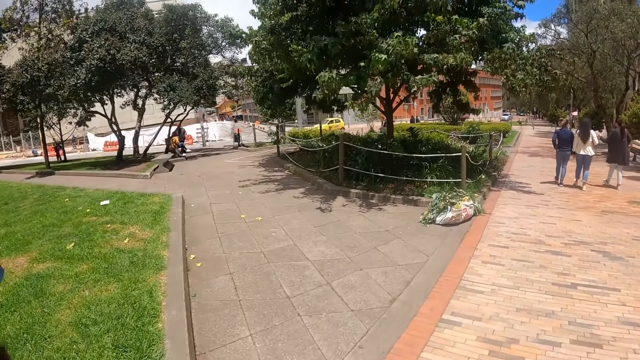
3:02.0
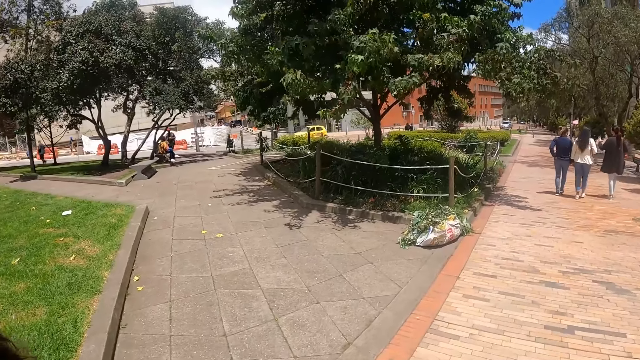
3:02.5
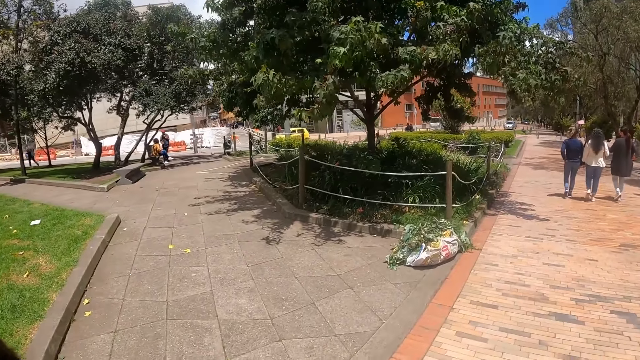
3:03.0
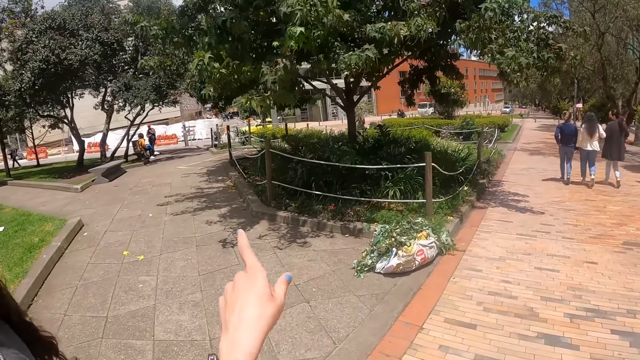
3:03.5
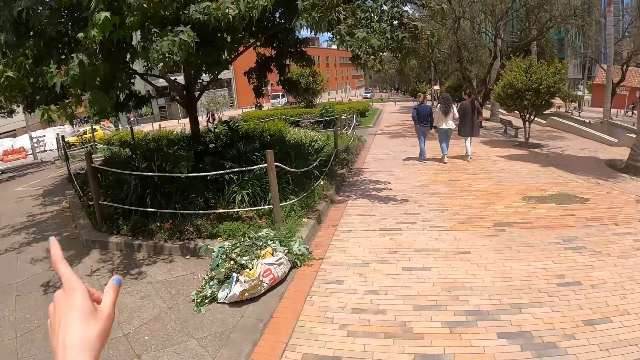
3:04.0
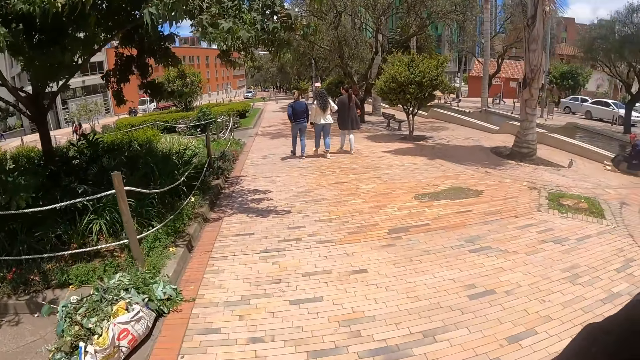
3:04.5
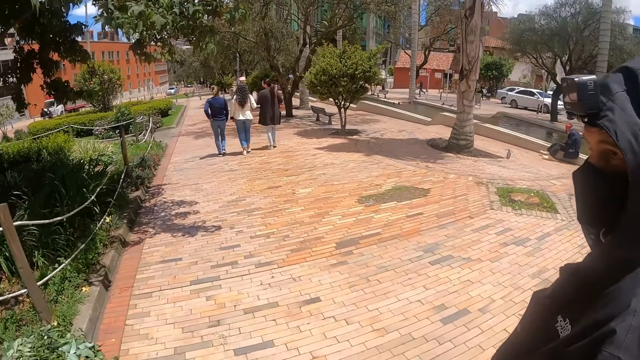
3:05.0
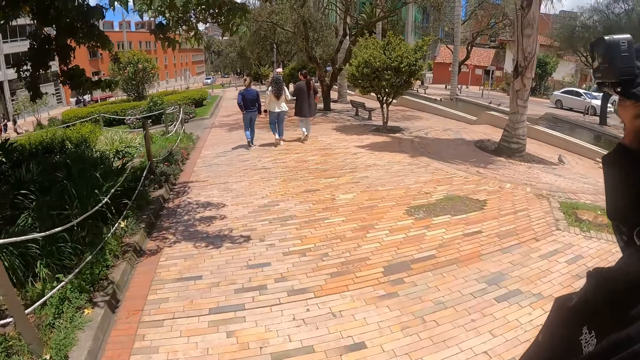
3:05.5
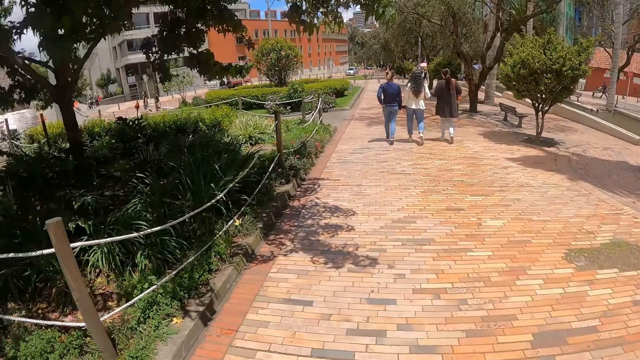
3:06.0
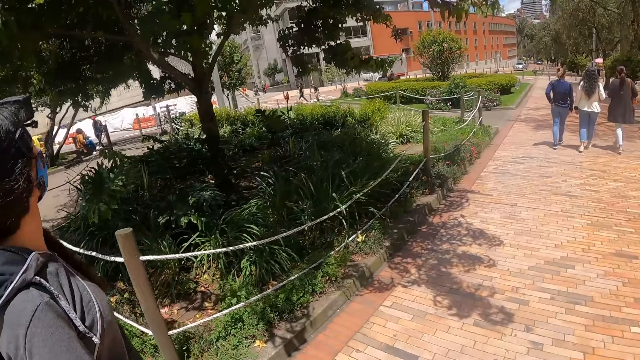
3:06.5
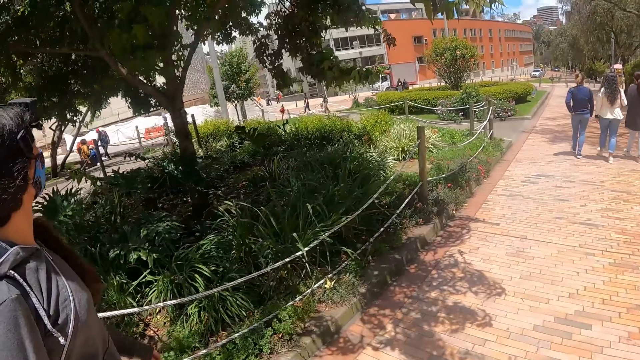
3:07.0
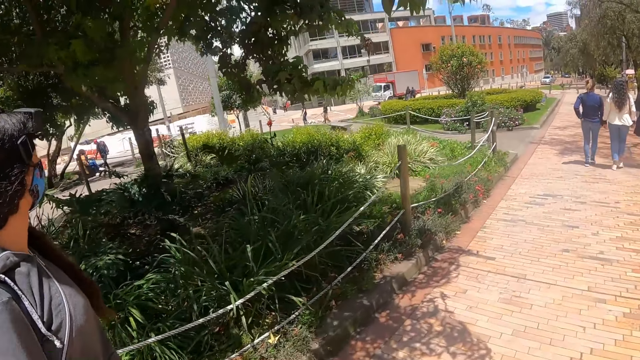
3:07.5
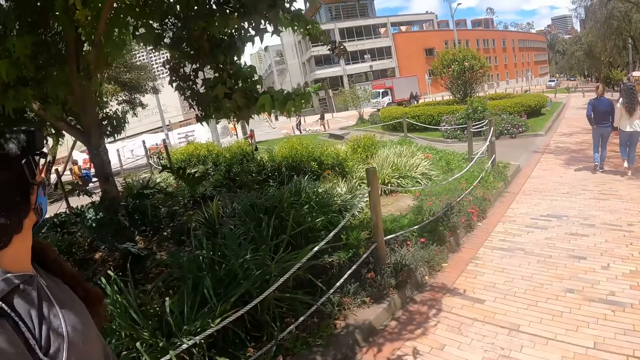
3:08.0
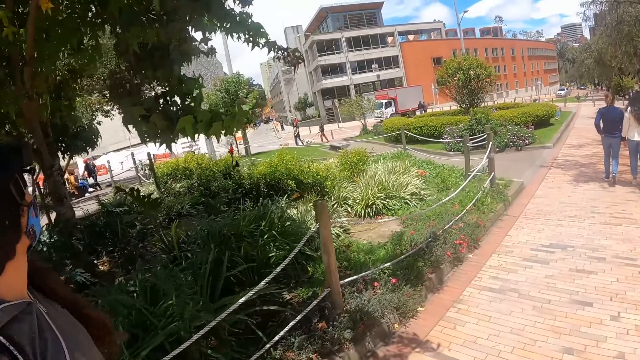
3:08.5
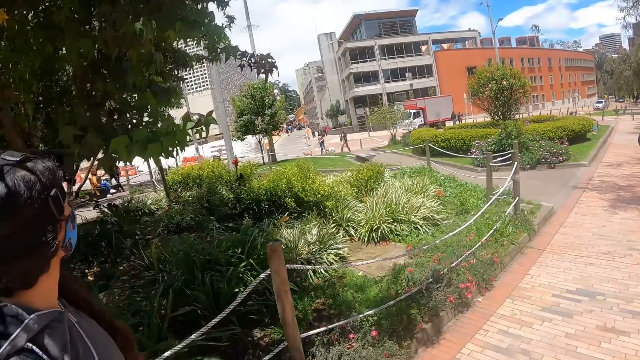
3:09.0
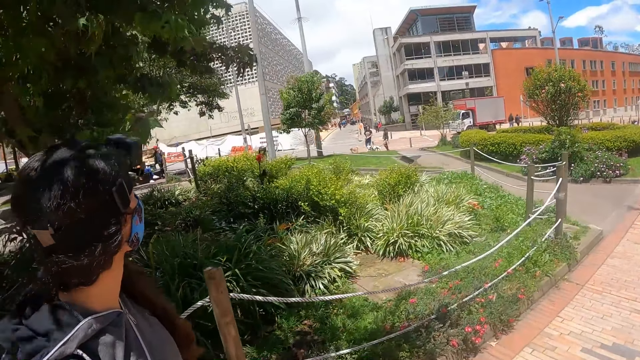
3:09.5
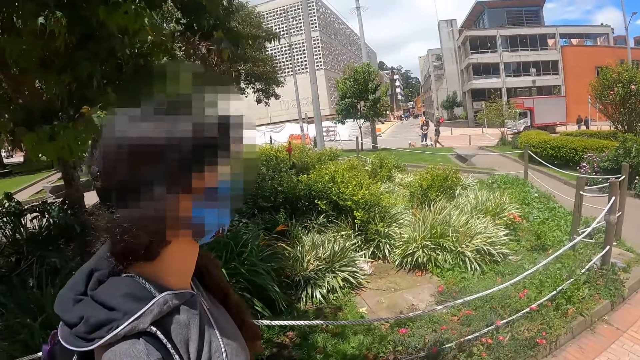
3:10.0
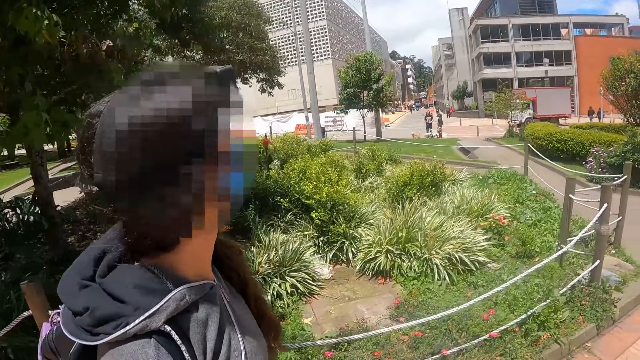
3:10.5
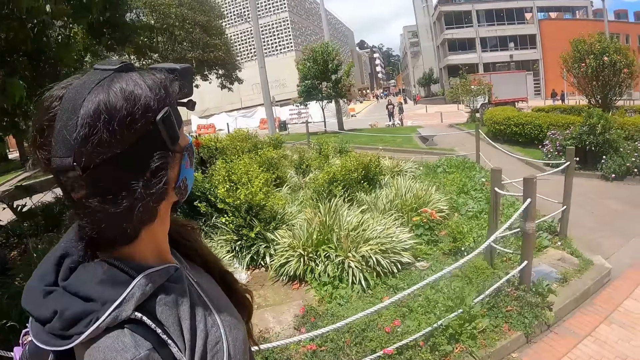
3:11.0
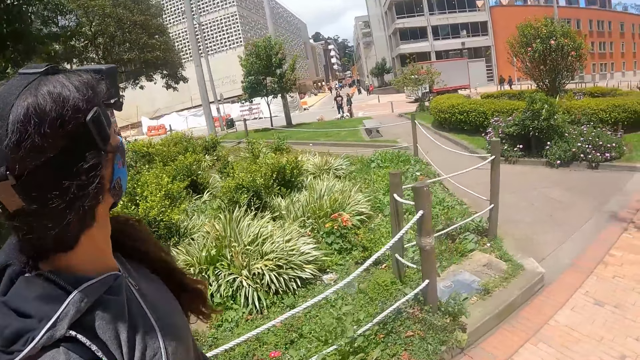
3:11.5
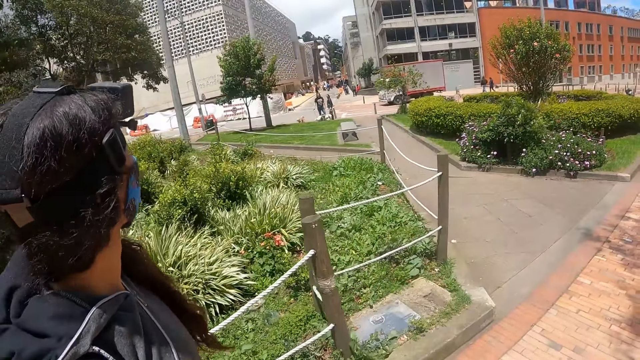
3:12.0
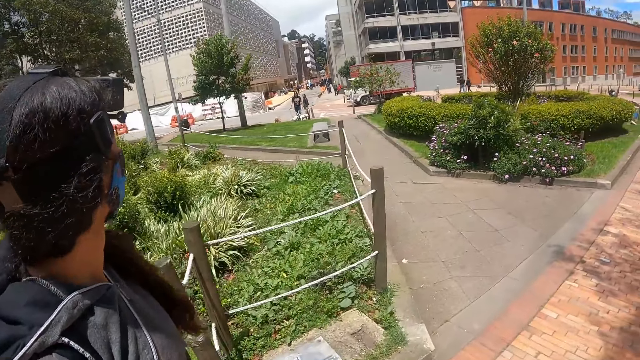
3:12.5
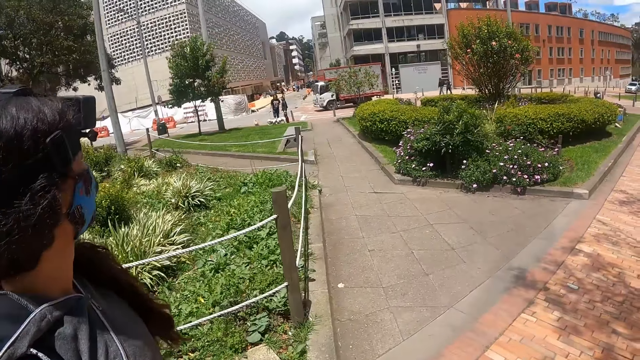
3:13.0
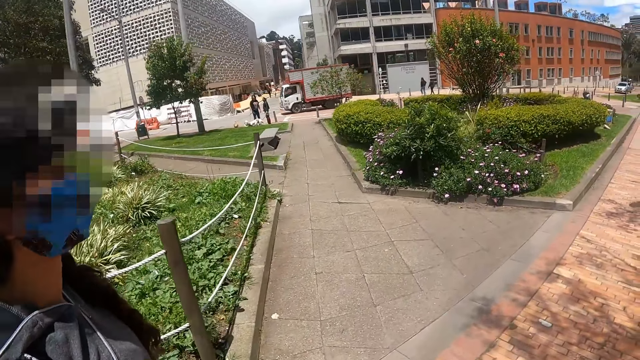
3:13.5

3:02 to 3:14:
The camera wearer points at the people. They walk around. They talk to a person.

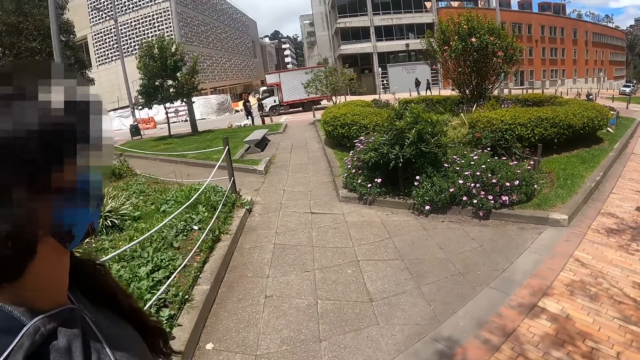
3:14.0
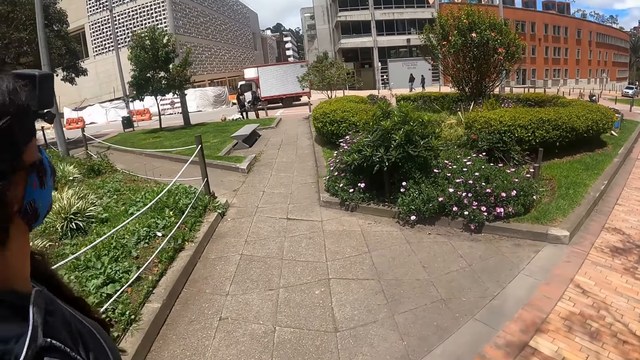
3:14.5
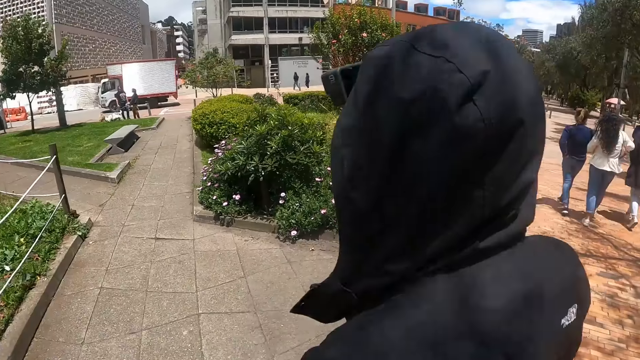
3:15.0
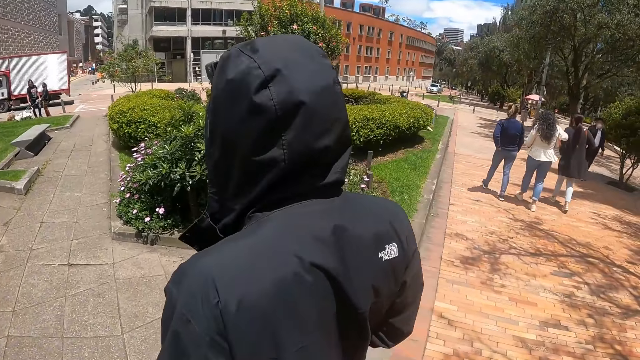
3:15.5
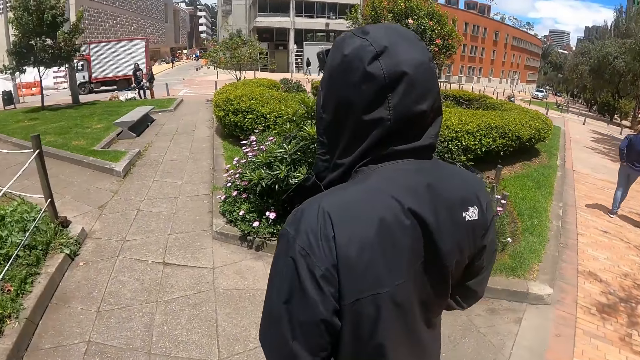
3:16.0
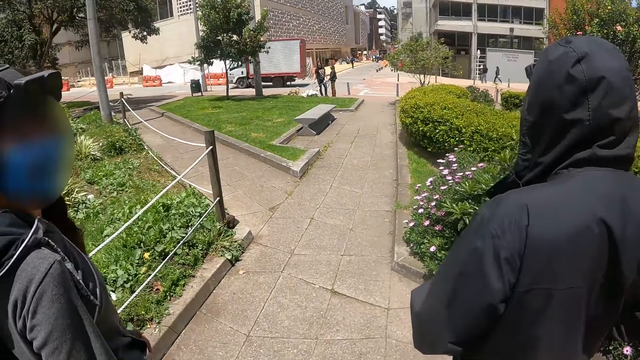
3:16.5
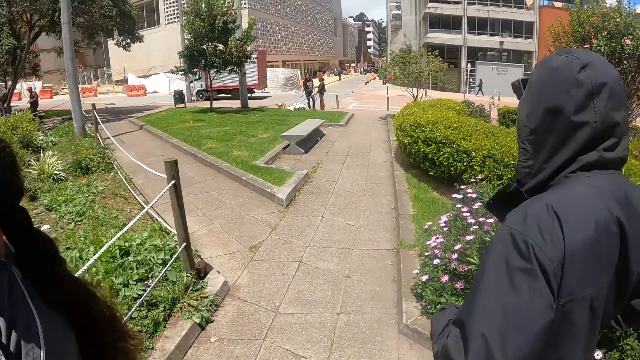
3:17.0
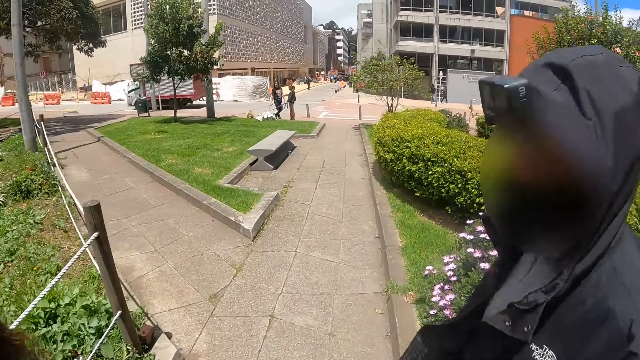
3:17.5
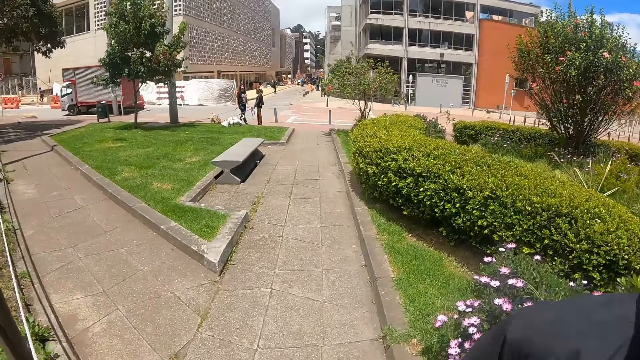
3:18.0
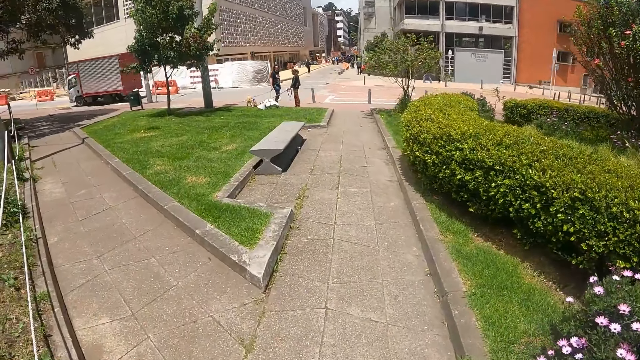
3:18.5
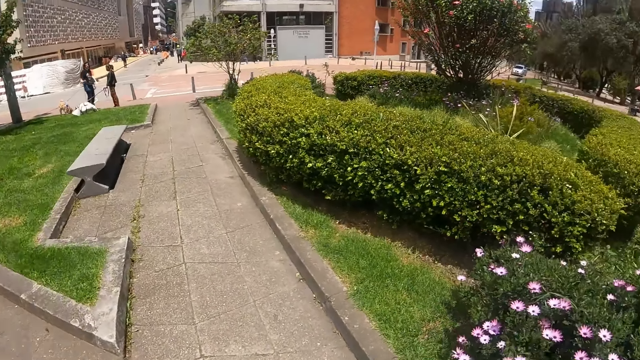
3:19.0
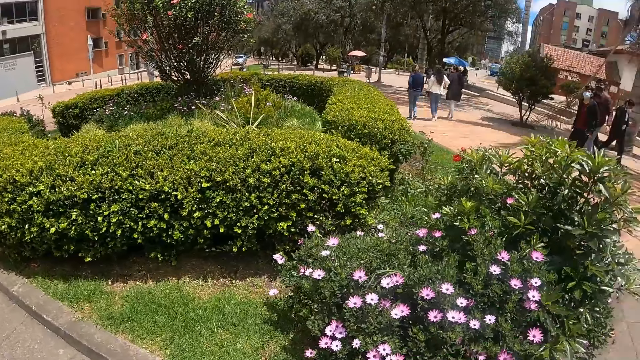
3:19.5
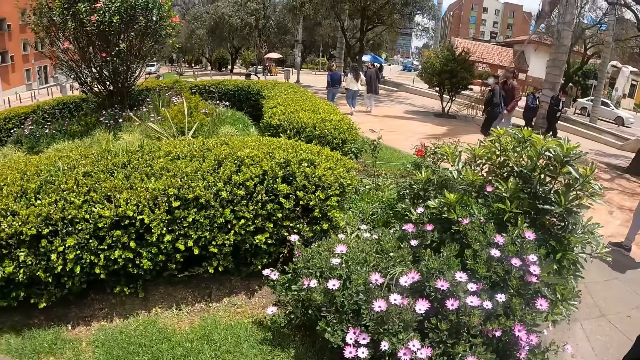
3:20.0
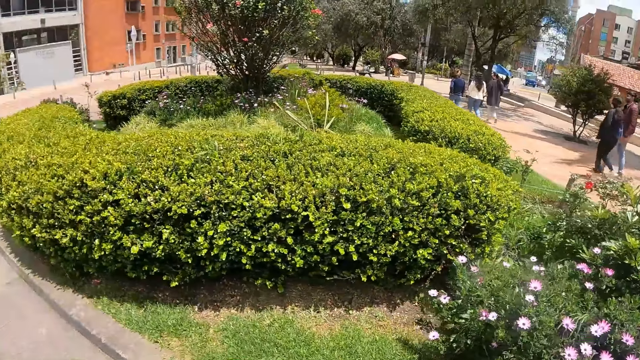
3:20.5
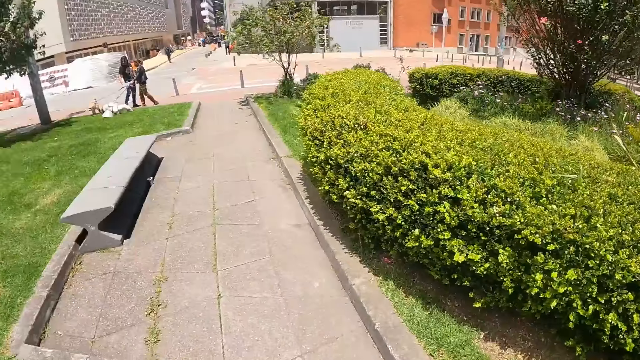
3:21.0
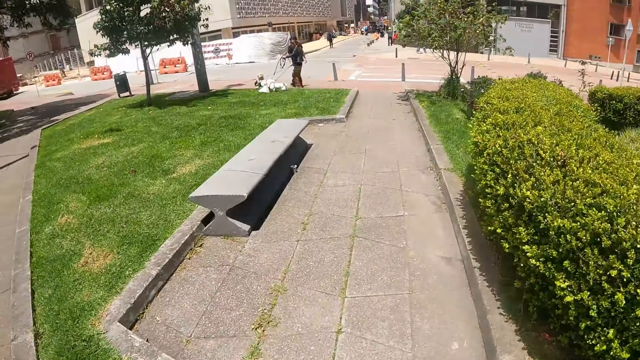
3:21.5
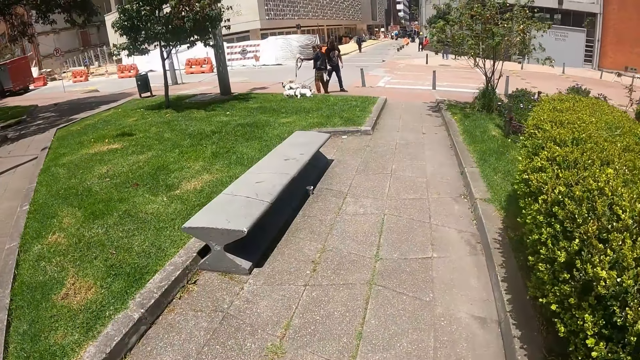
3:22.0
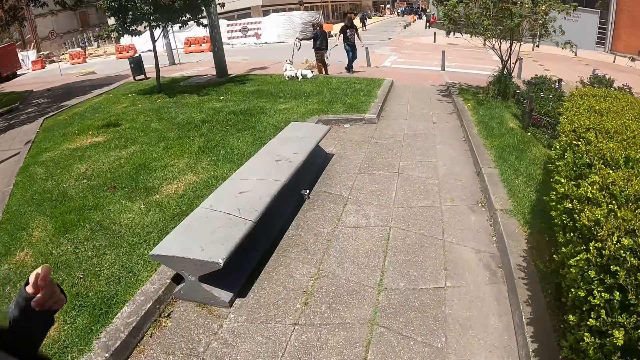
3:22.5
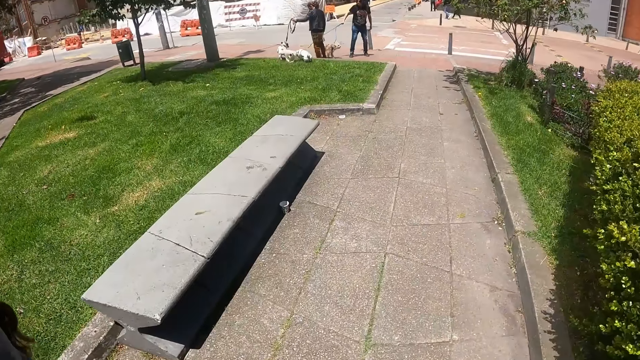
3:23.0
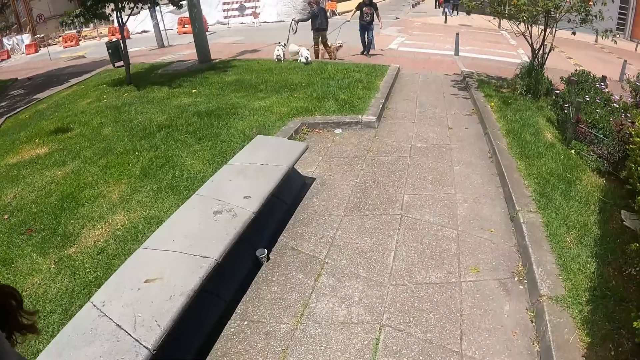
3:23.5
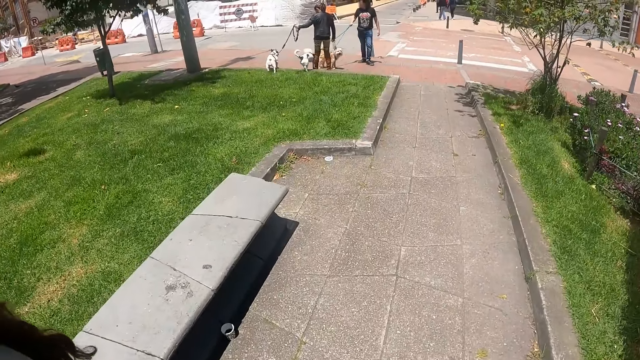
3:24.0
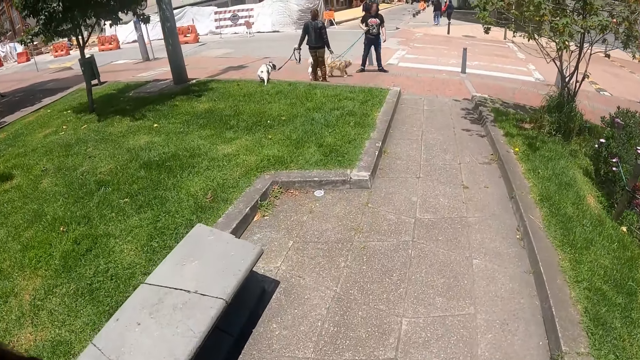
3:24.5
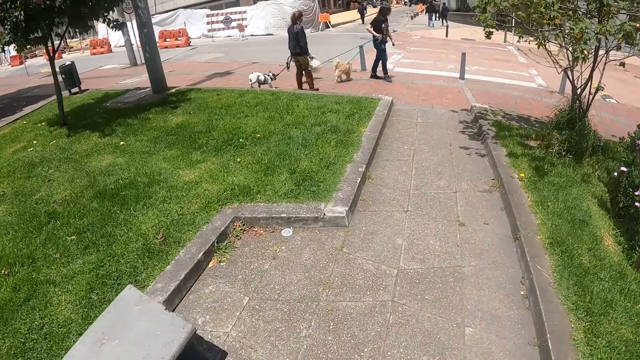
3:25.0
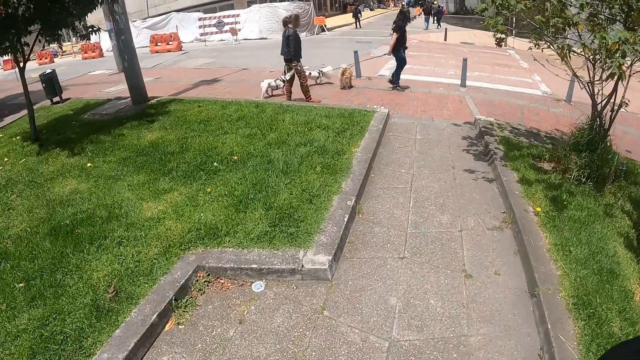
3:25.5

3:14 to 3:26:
A person walks around. Another person looks back. The first person looks back. The camera wearer walks around. They look around. They walk around.
